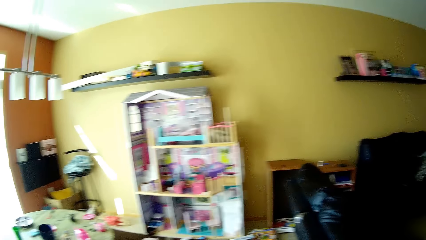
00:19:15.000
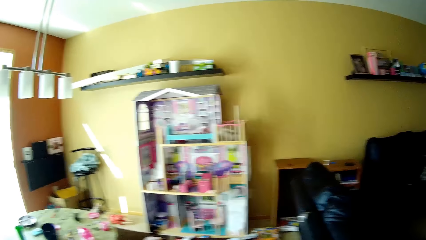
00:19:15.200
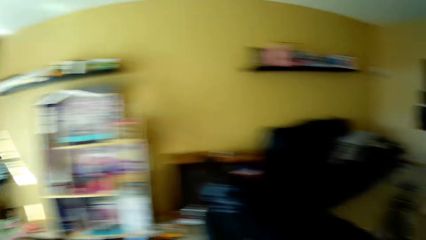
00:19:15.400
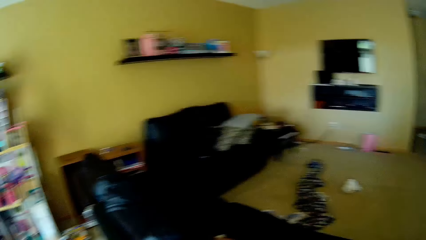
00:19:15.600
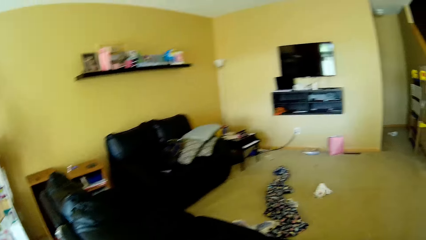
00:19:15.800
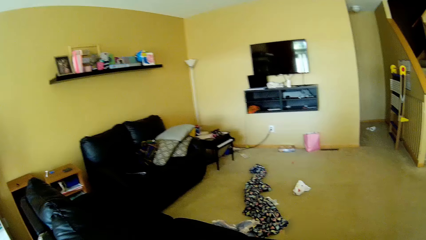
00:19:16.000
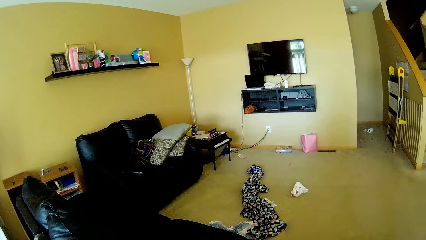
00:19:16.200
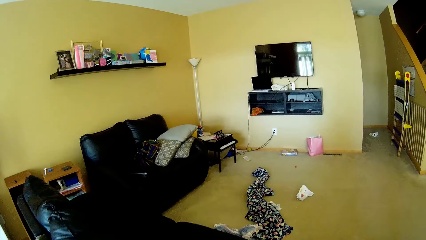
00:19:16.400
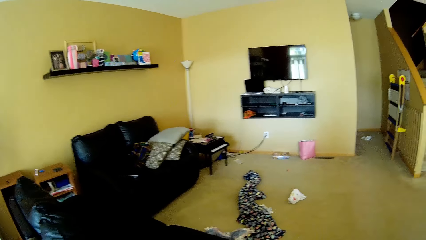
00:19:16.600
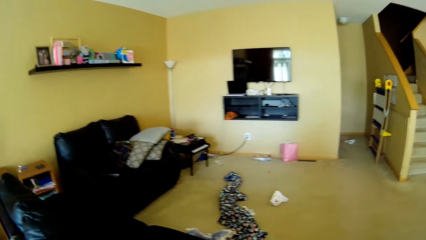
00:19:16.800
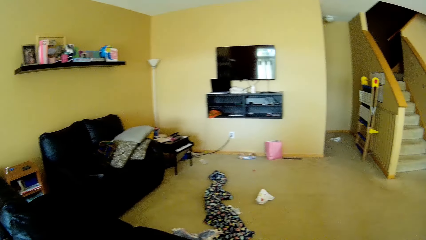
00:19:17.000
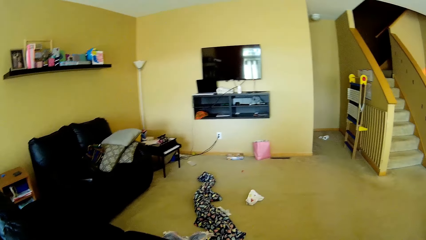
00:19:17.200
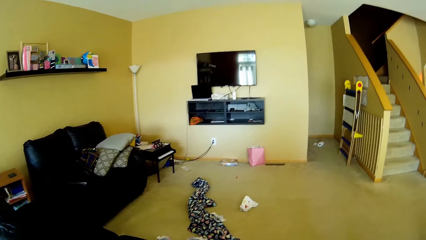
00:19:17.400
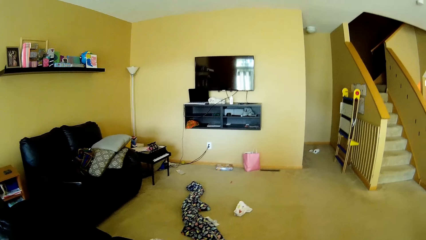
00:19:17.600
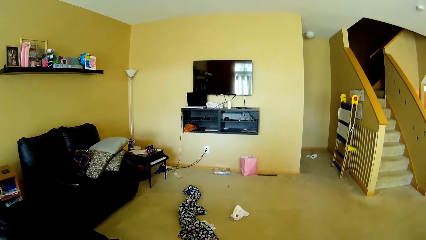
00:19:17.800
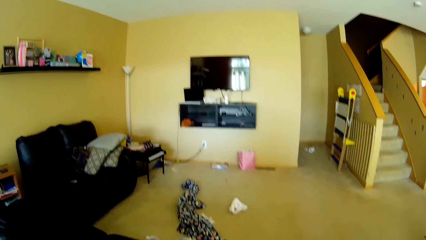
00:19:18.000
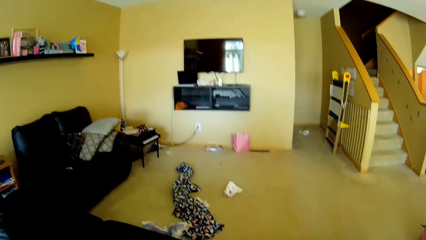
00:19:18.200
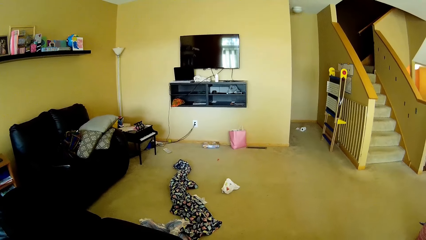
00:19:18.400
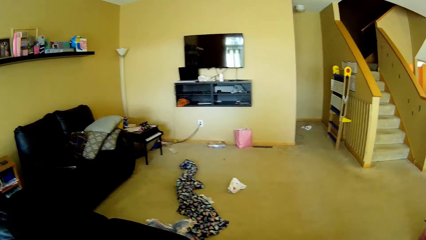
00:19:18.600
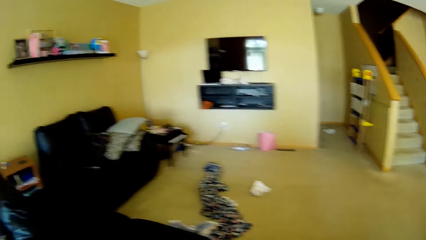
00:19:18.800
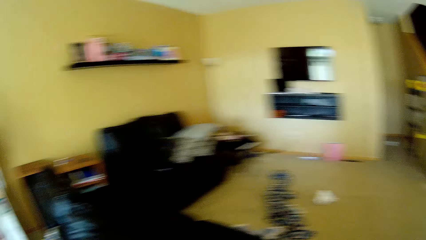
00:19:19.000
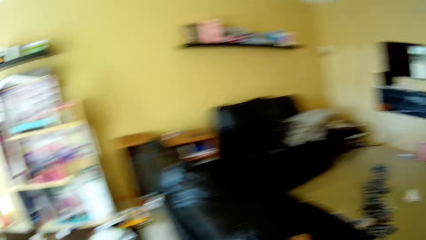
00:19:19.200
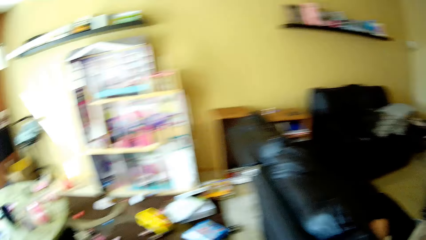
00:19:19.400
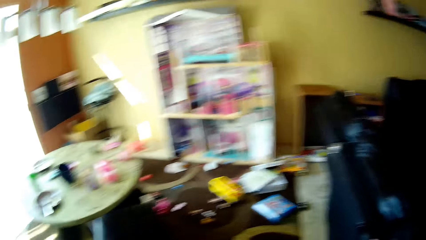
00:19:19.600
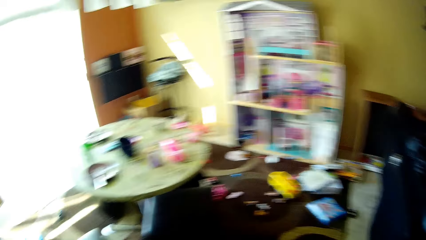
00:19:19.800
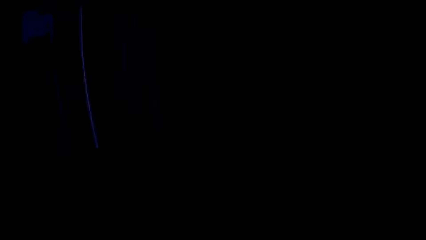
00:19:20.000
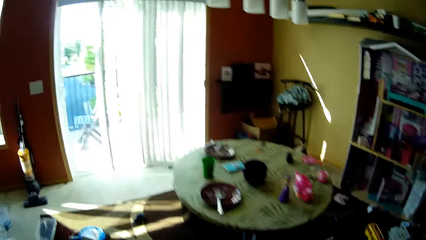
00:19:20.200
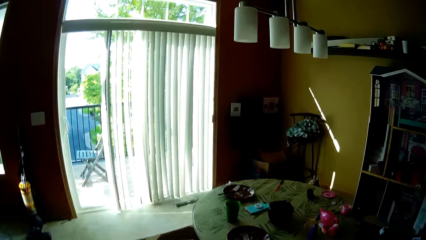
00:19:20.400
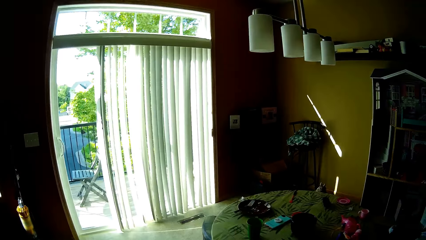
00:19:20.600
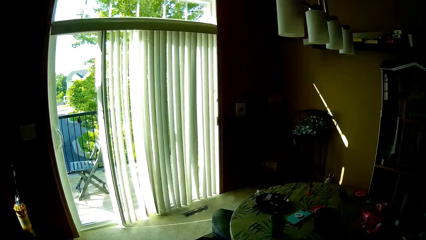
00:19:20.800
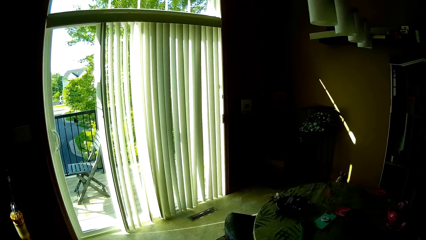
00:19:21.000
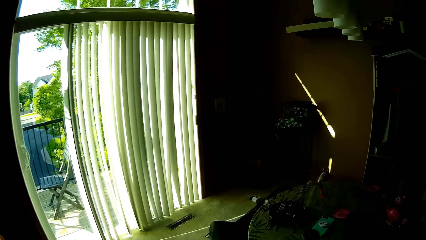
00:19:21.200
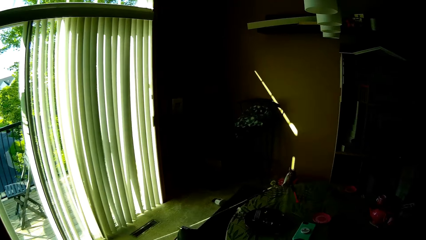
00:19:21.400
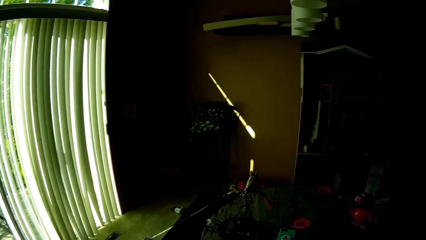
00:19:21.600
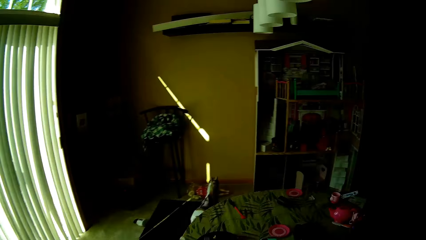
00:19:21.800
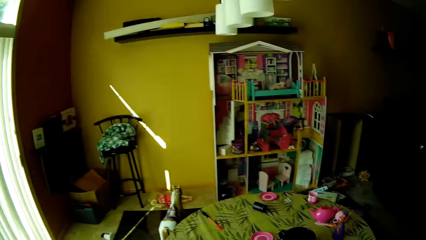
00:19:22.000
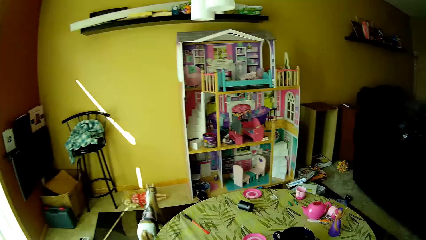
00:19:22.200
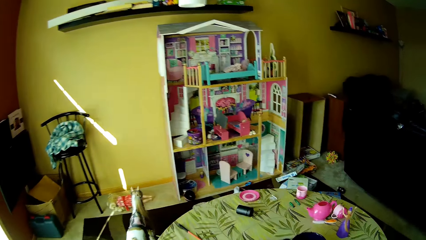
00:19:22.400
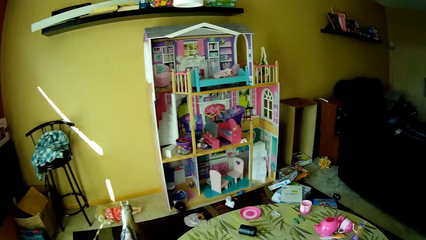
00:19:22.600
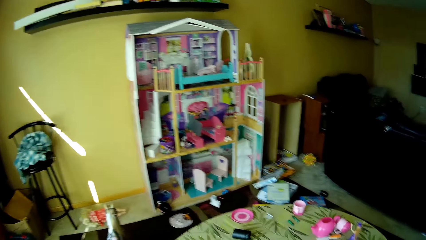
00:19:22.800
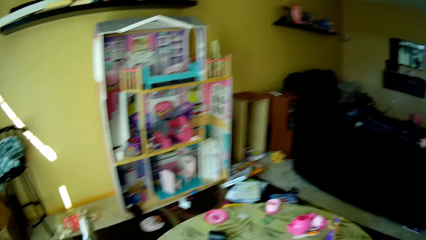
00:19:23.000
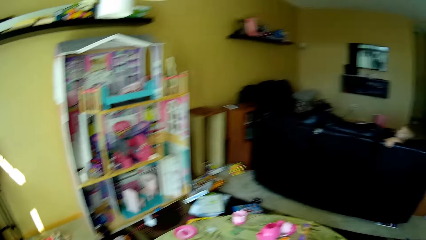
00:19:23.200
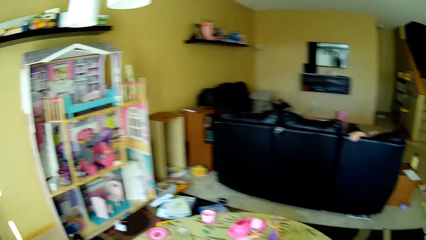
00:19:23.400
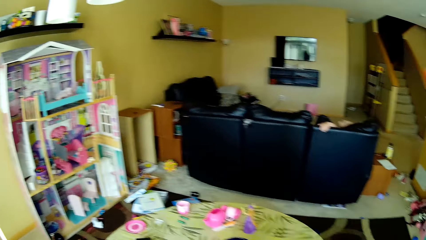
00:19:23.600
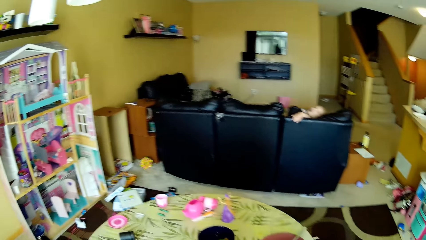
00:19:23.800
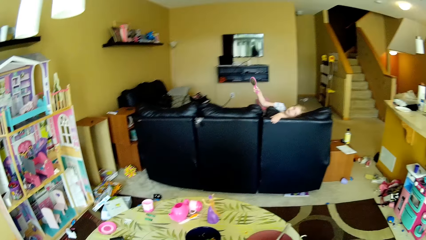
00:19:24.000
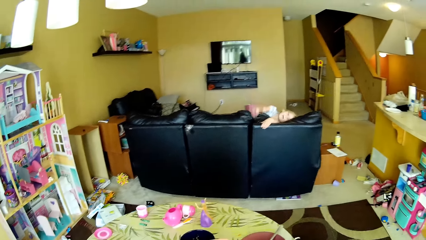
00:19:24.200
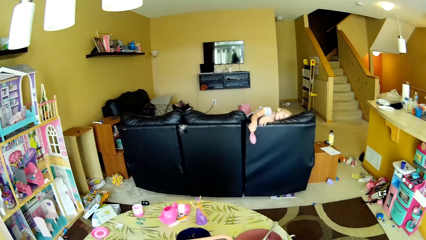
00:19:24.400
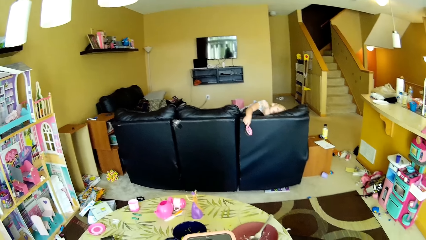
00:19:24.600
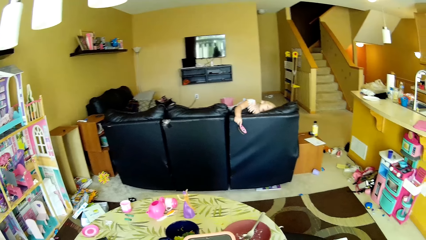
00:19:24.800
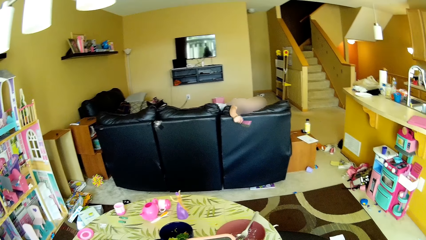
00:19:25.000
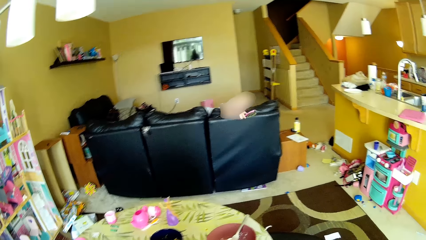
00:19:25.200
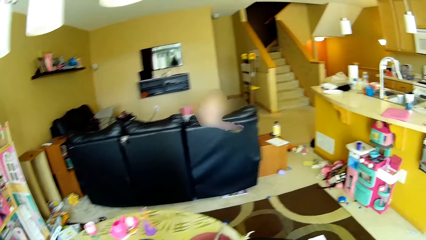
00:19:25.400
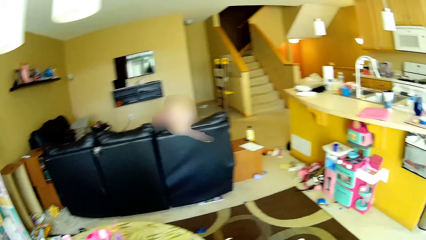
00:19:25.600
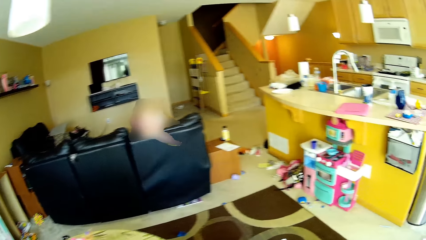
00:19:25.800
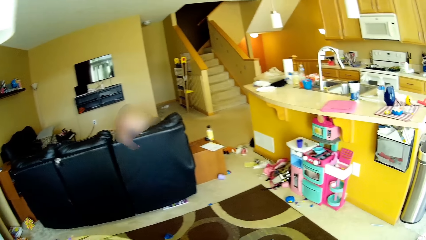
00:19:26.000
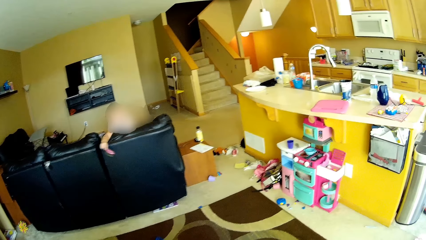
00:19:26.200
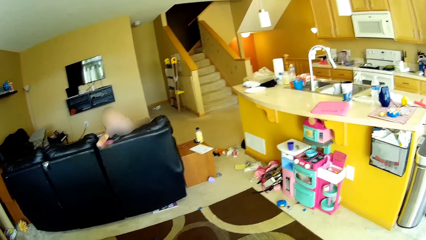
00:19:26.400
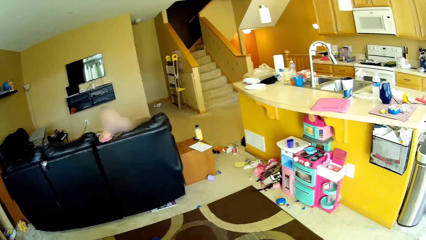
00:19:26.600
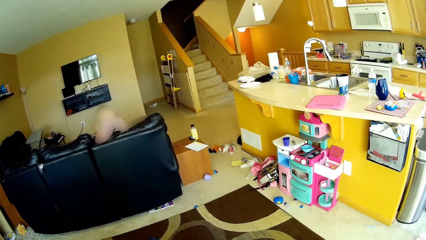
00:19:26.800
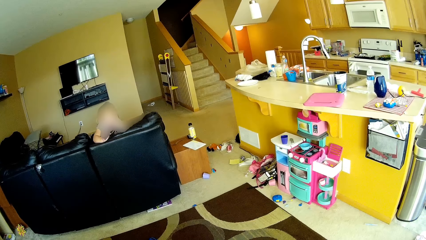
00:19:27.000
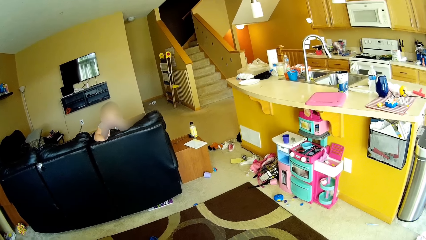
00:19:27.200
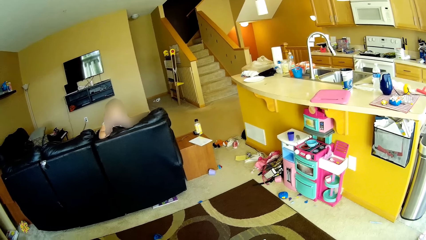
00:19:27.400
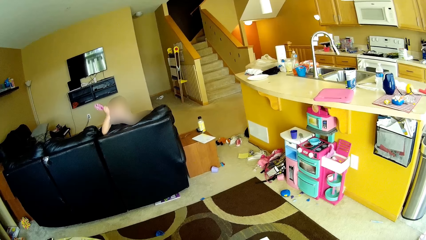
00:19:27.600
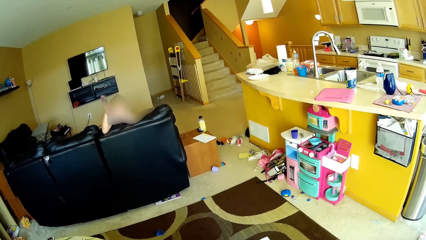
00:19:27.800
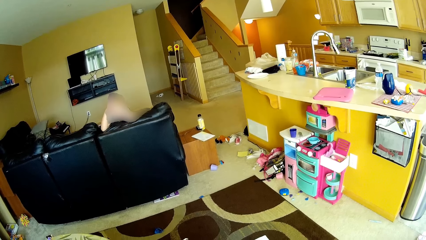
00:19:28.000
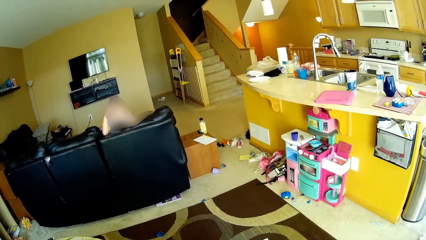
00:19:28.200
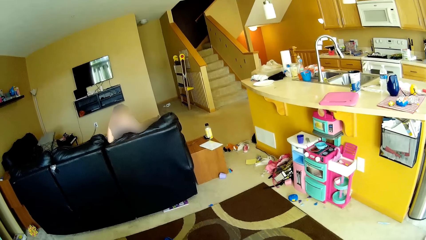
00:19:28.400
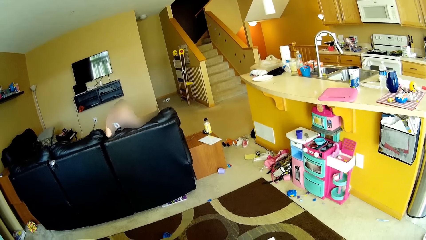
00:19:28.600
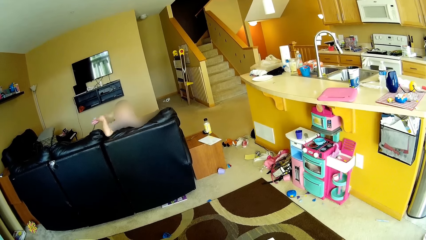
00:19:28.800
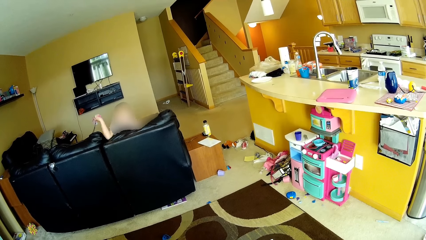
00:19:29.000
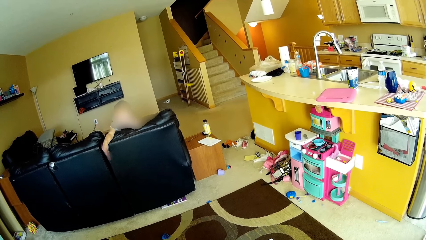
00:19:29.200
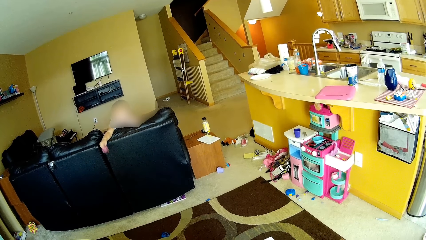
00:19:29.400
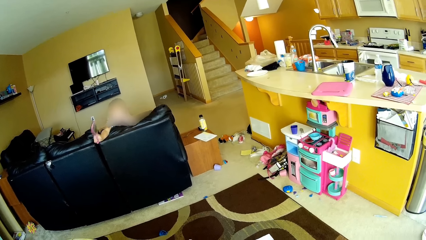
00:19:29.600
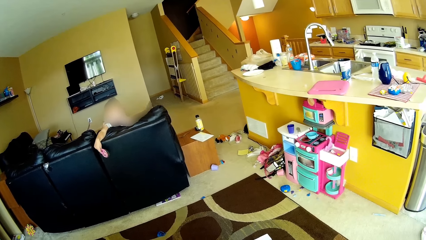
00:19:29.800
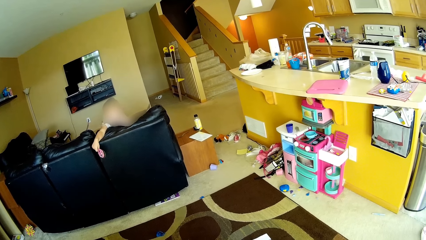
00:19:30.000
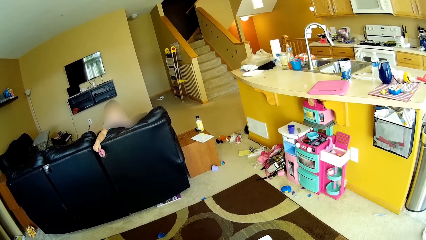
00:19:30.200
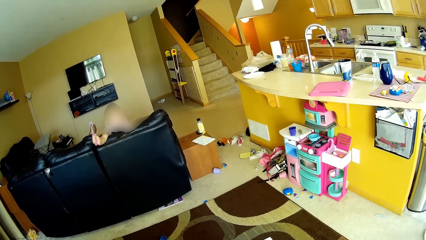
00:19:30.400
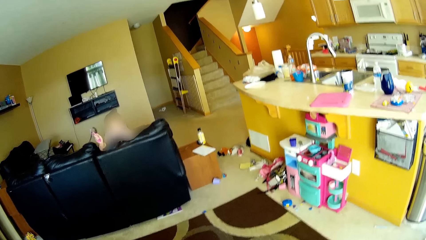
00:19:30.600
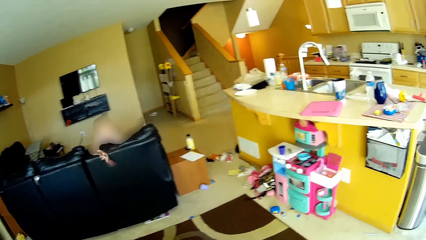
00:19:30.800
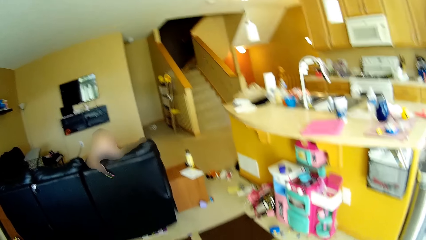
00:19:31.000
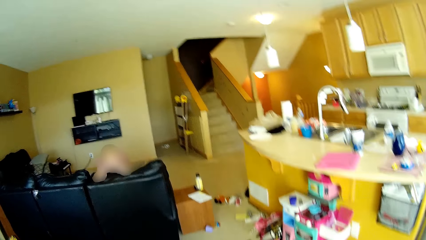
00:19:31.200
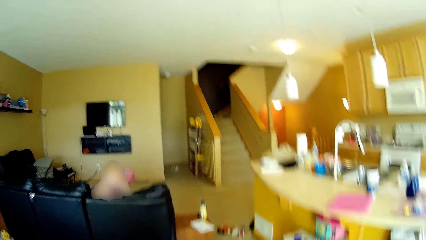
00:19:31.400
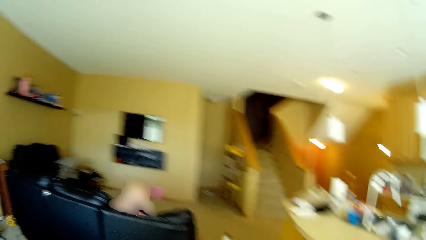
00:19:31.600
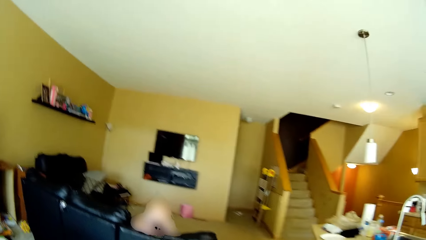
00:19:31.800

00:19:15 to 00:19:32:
The camera wearer talks to the girl. The girl talks to the camera wearer. The camera wearer talks to the girl. They walk towards a table in the living room and look around. The girl talks to the camera wearer. The girl holds a hair brush with her right hand. The camera wearer talks to the girl. The girl brushes her hair with the hair brush in her right hand. The camera wearer walks towards the girl. The girl talks to the camera wearer and hits the couch with a comb.
